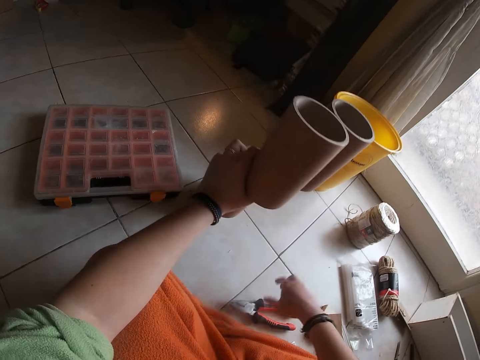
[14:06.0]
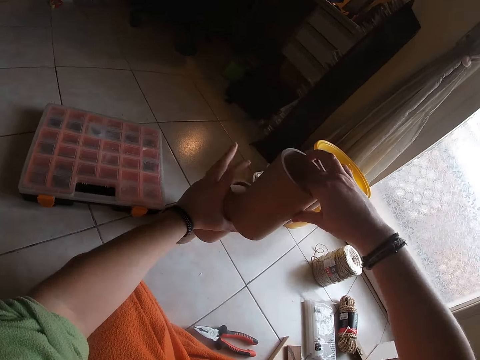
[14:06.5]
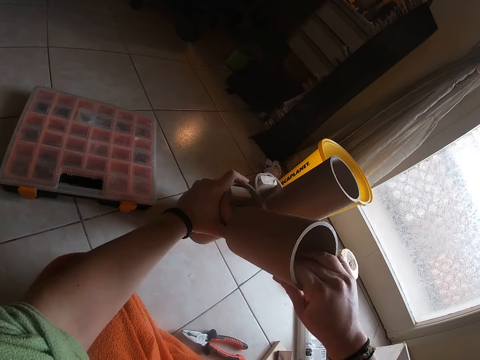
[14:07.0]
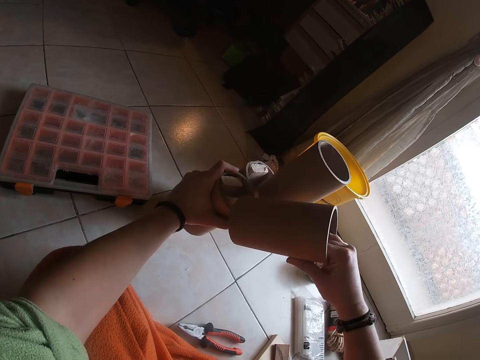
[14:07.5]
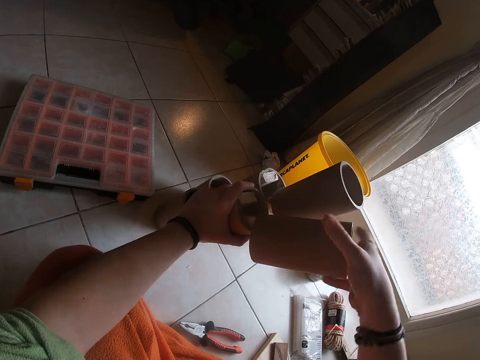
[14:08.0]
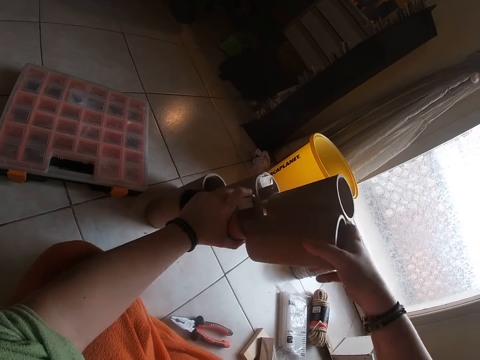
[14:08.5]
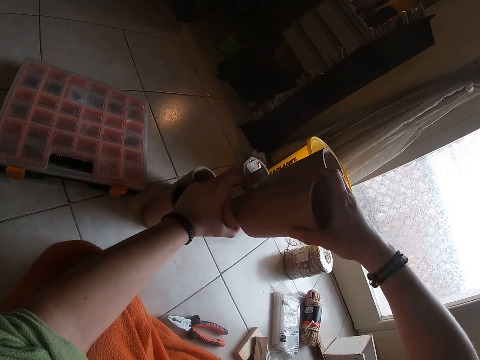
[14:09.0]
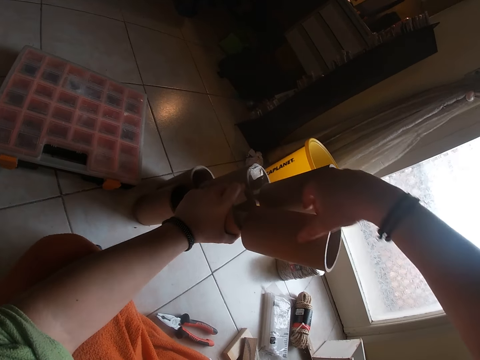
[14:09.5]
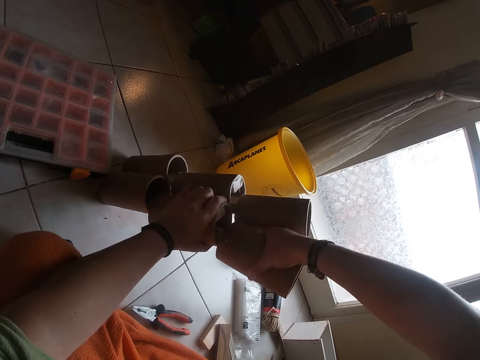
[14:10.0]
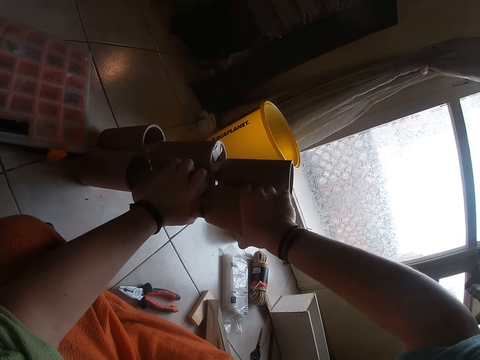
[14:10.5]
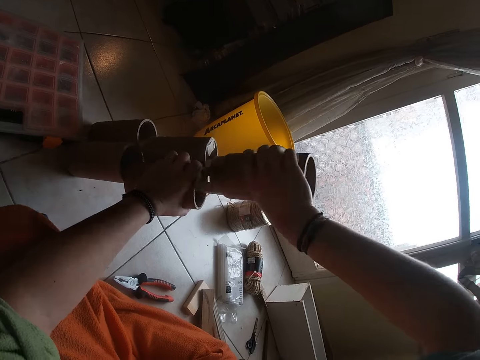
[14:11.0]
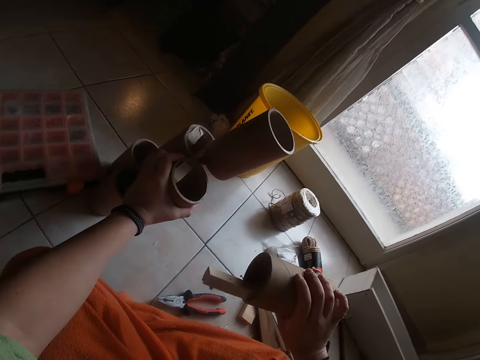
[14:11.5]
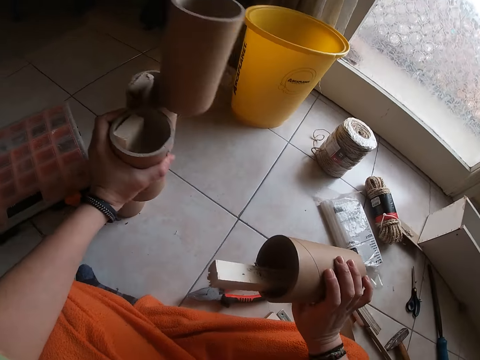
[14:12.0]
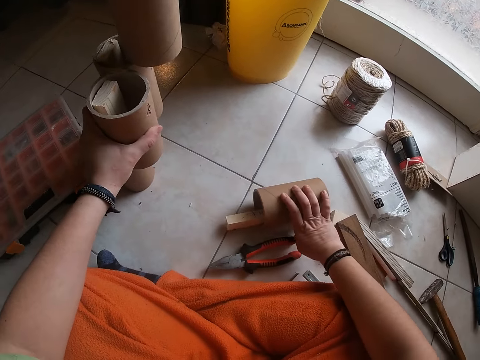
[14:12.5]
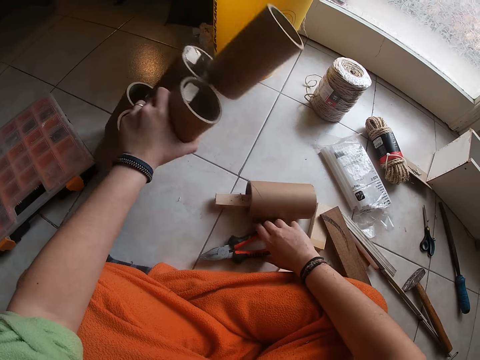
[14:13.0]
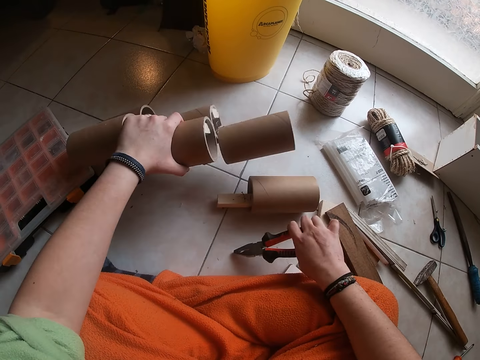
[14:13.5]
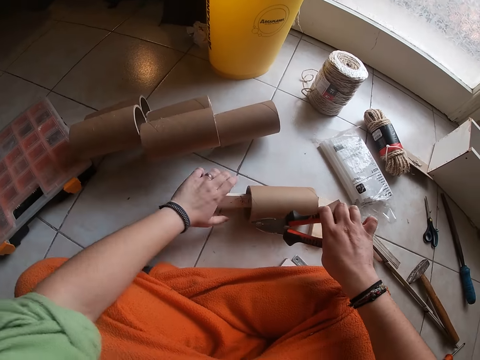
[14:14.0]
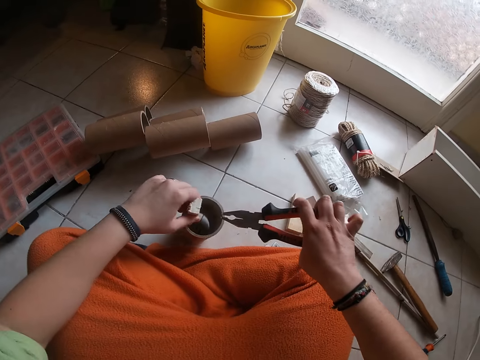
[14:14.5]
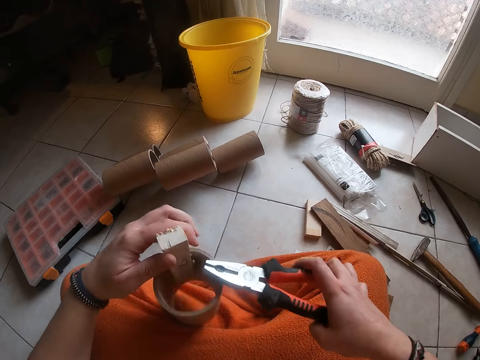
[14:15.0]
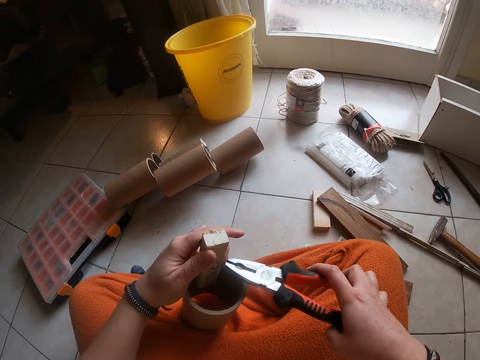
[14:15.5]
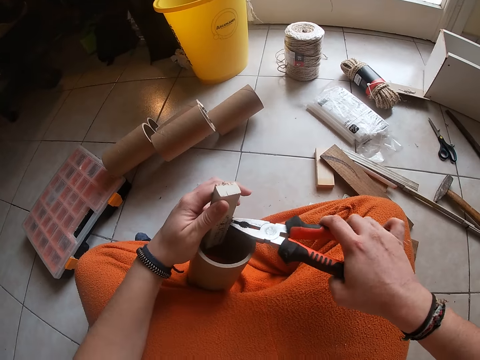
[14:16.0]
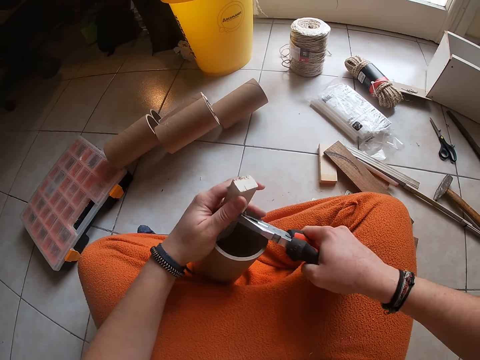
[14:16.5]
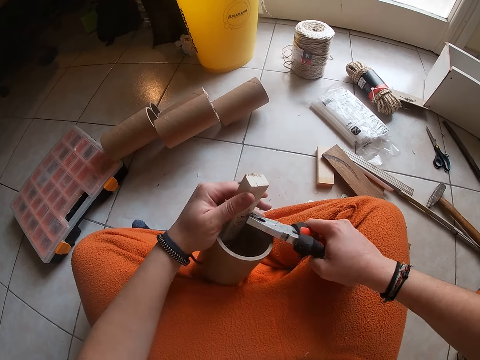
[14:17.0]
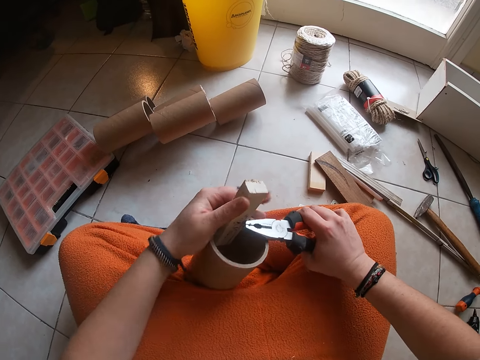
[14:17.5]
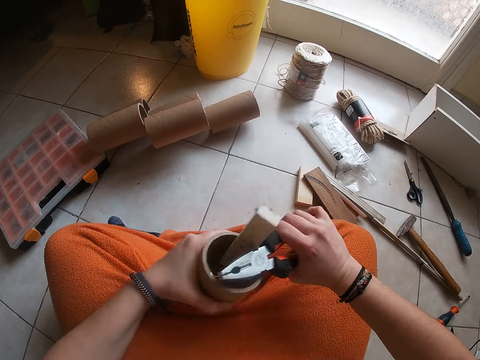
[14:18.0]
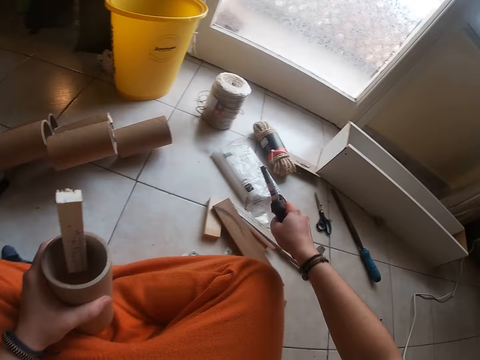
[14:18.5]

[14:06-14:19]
The camera wearer drops the pliers on the floor with her right hand. She removes a cardboard tube from the stack of cardboard tubes on the floor with her right hand. She drops the cardboard tube on the floor with her right hand. She picks up the pliers from the floor with her right hand. She drops the stack of cardboard tubes on the floor with her left hand. She picks up the cardboard tube from the floor with her left hand. She removes a nail or piece of wood from the cardboard tube with the pliers in her right hand.

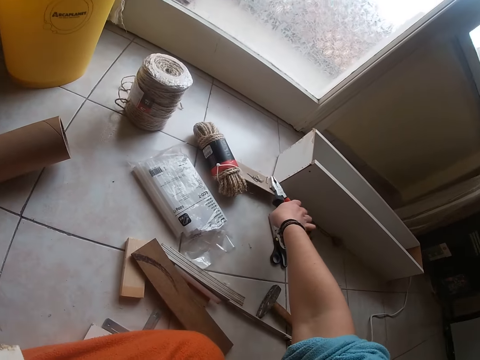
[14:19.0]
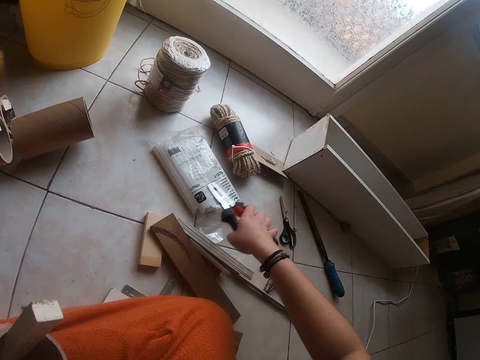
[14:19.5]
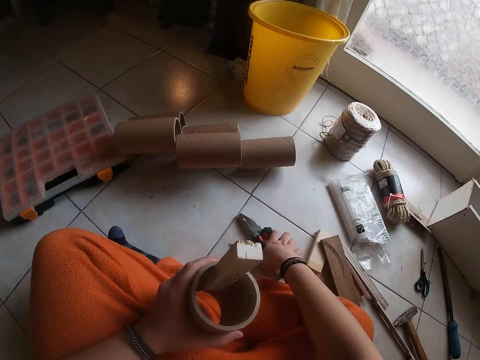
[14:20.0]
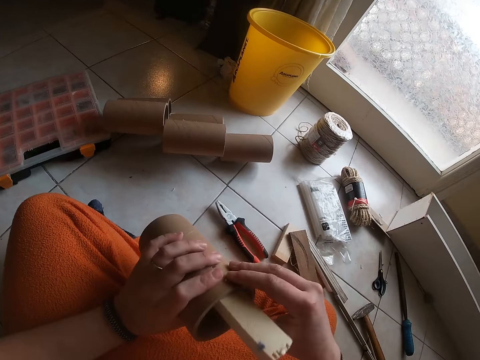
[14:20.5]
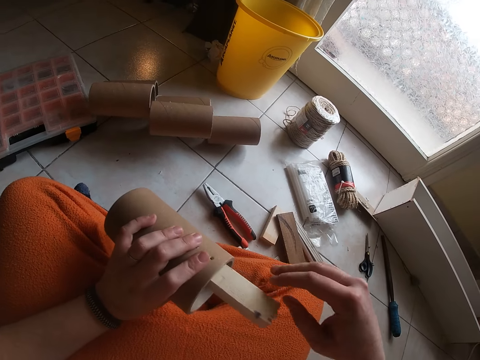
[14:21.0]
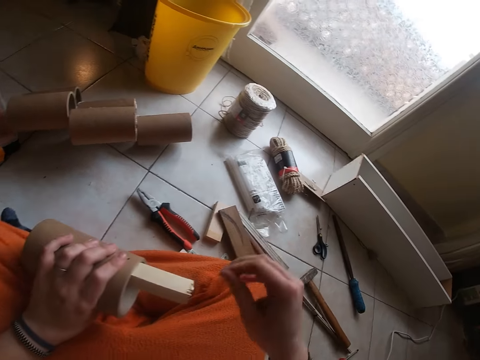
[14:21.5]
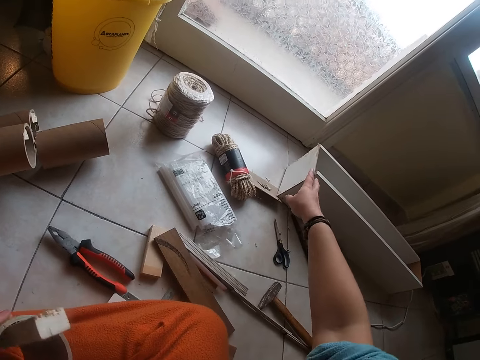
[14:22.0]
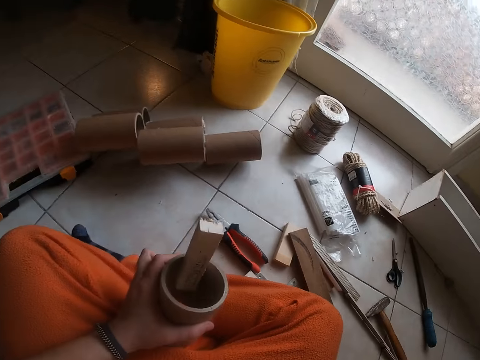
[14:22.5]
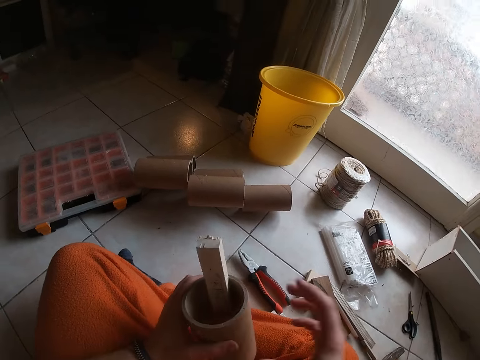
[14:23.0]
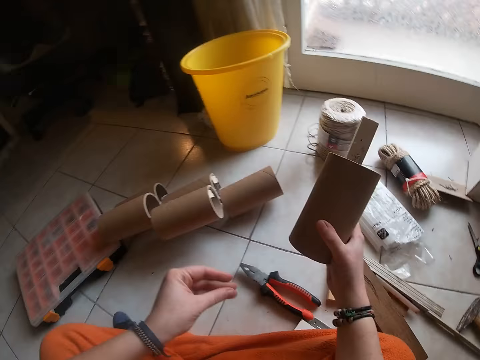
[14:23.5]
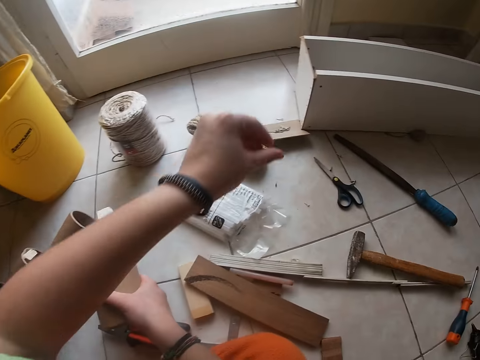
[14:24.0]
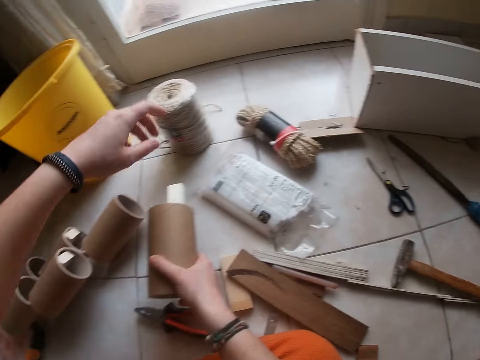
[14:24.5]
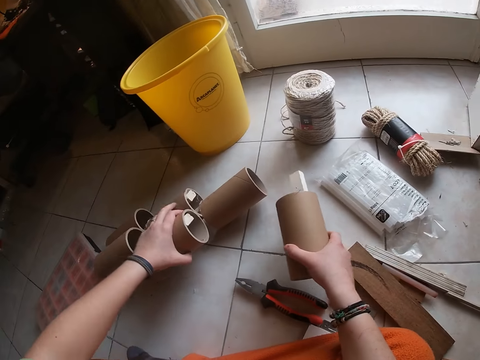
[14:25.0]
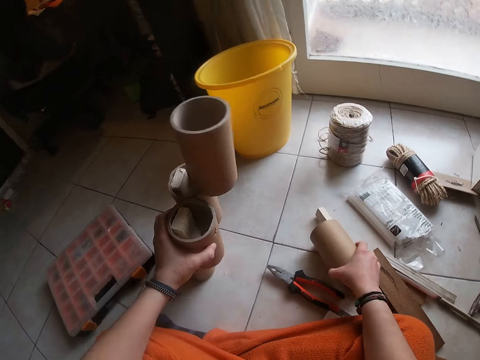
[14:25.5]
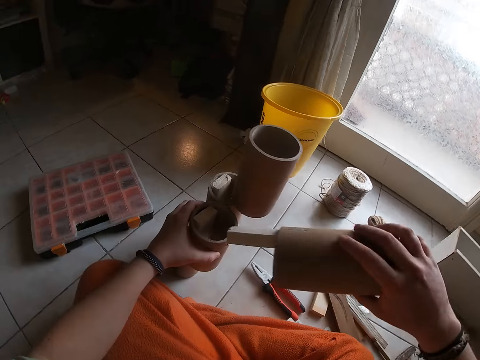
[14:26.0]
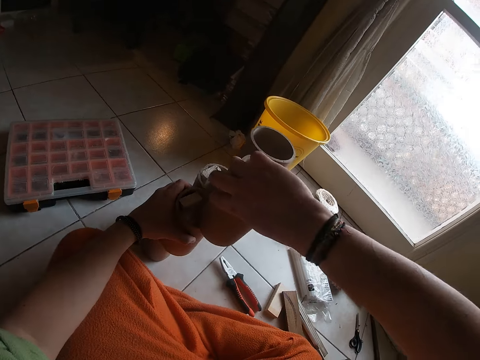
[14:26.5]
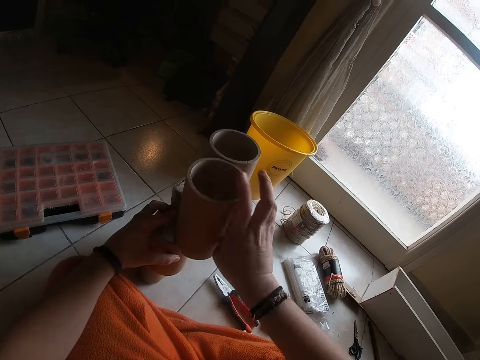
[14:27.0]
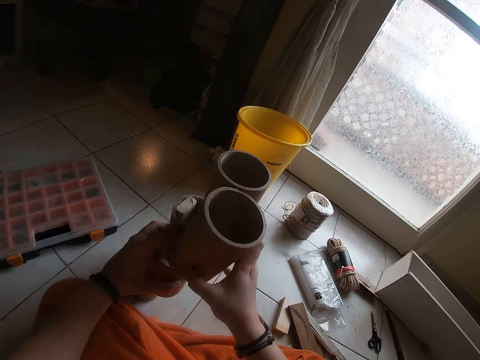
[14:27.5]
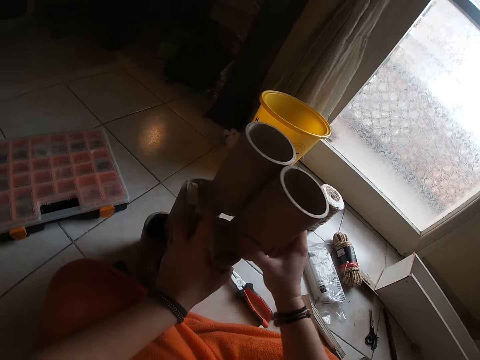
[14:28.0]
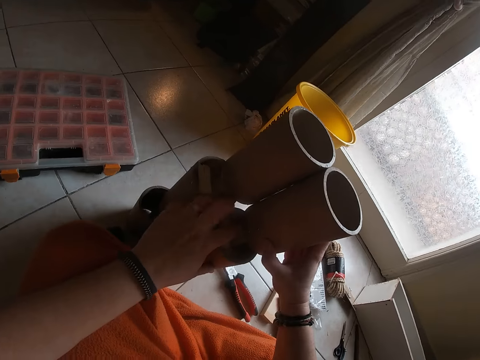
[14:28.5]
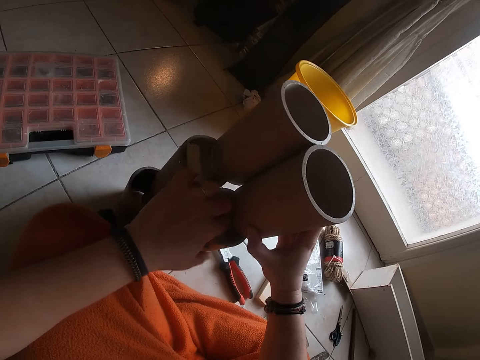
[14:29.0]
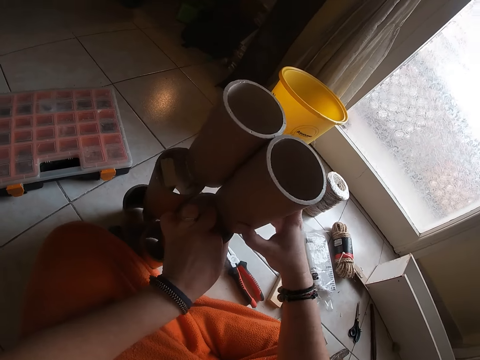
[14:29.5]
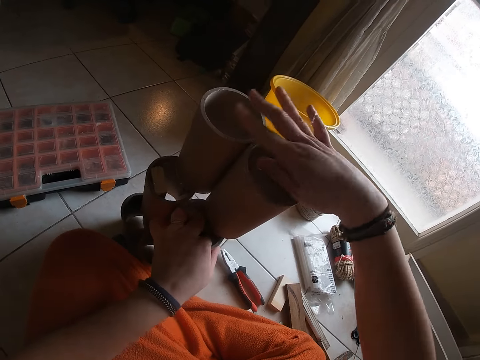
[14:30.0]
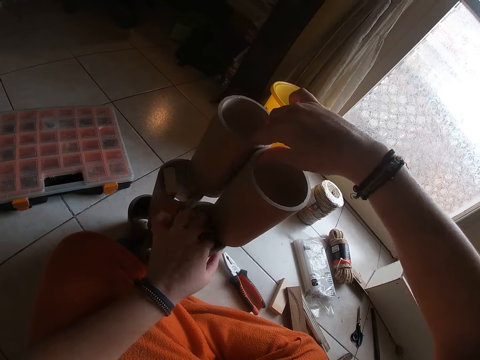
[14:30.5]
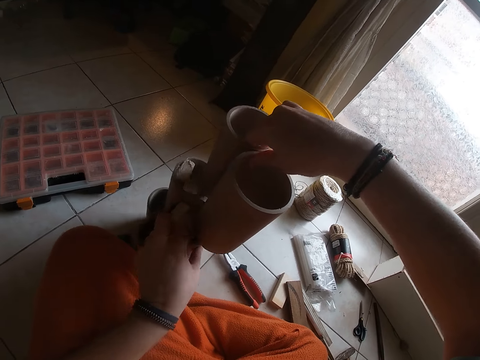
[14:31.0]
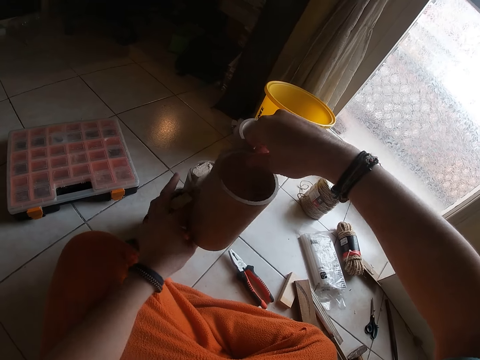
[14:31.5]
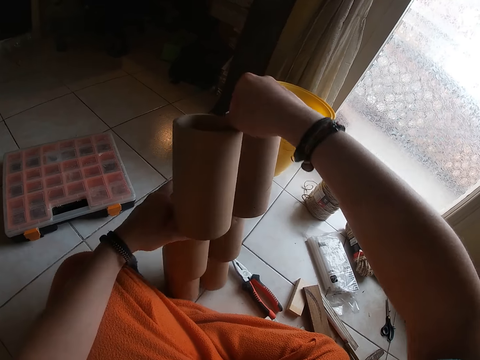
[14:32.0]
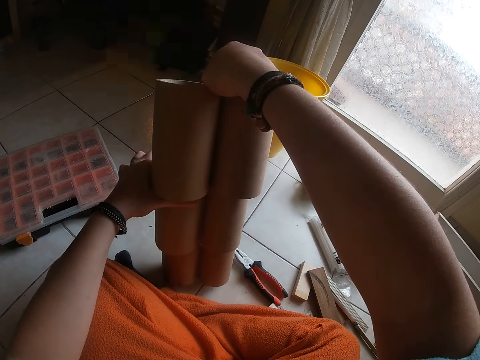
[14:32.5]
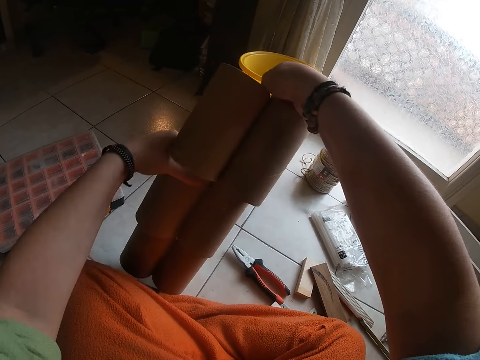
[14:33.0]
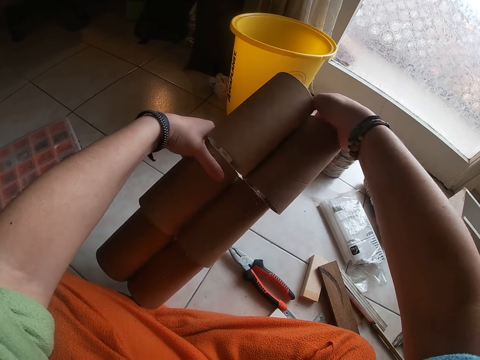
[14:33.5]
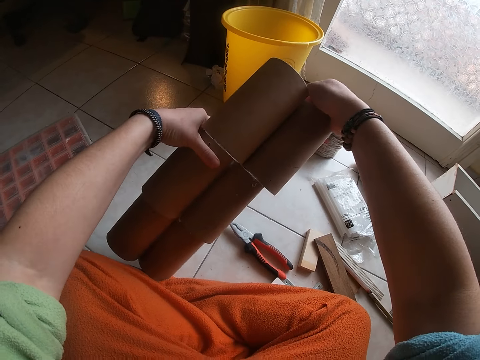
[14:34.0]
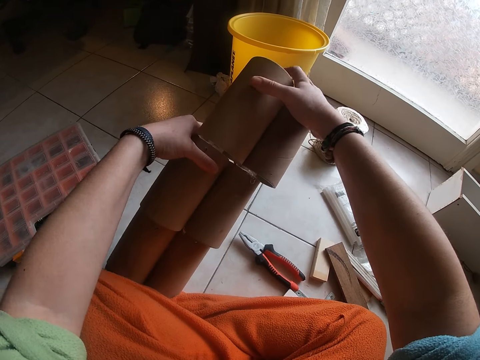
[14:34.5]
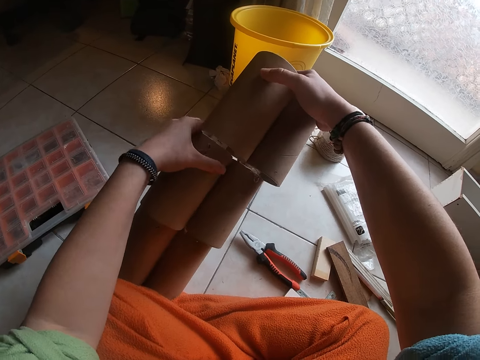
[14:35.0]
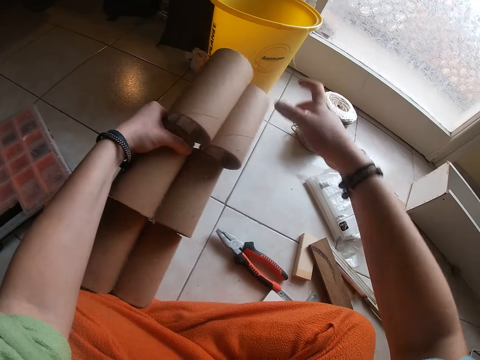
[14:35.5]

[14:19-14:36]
The camera wearer drops the nail on the cardboard on the floor with the pliers in her right hand. She drops the pliers on the floor with her right hand. She removes a shaft or piece of wood from the cardboard tube with both hands. She throws the piece of wood. She holds the model piece. She throws the piece of wood. She drops the cardboard tube on the floor with her right hand. She picks the stack of cardboard tubes or model from the floor with her left hand. She attaches the cardboard tube to the stack of cardboard tubes on the floor with both hands. She holds the model pieces together. She tilts the model.
